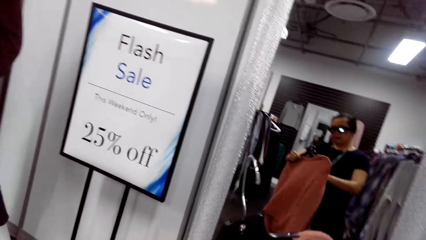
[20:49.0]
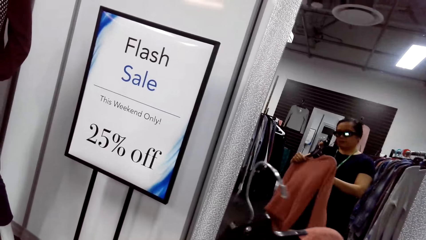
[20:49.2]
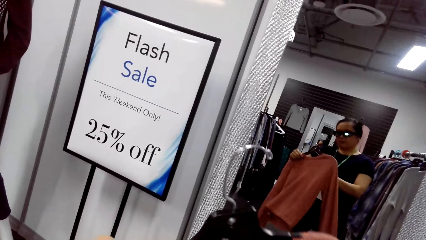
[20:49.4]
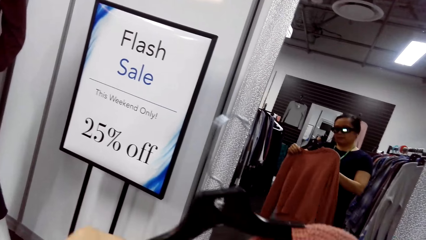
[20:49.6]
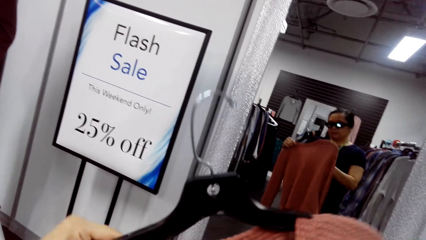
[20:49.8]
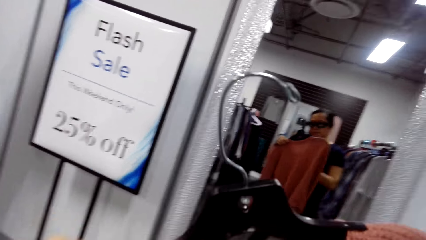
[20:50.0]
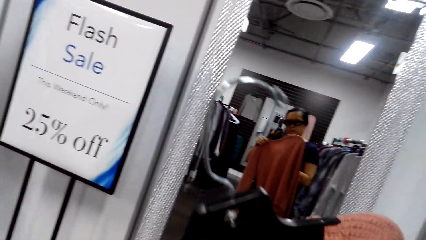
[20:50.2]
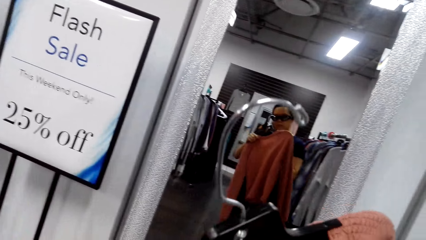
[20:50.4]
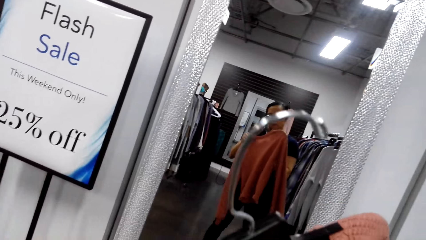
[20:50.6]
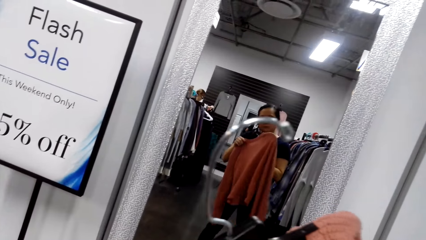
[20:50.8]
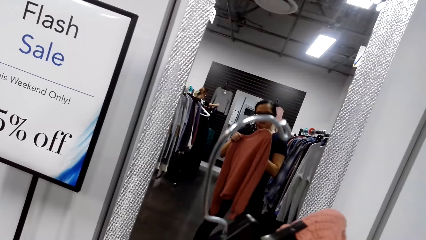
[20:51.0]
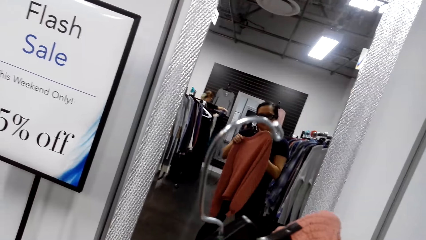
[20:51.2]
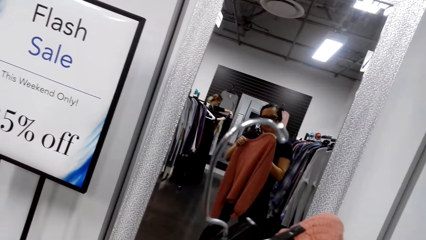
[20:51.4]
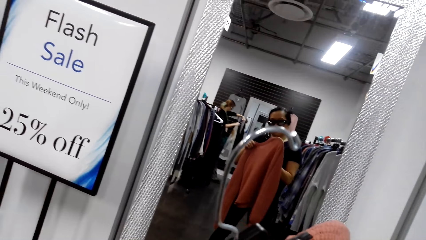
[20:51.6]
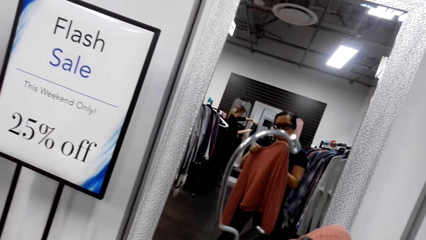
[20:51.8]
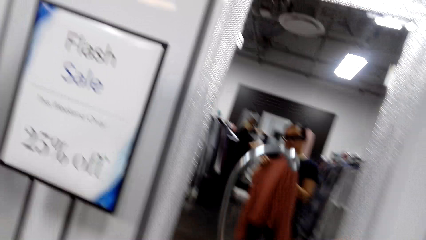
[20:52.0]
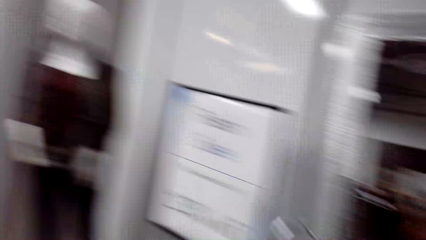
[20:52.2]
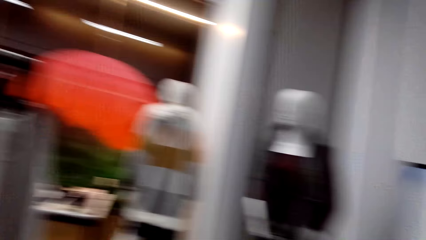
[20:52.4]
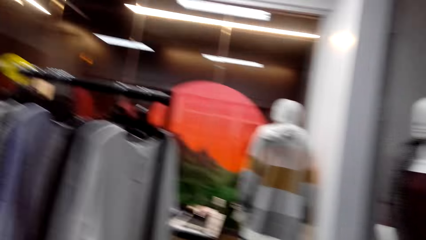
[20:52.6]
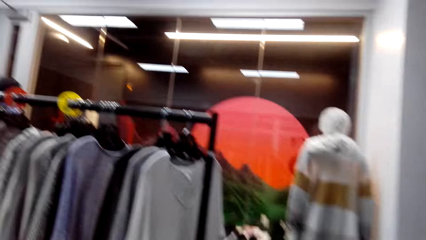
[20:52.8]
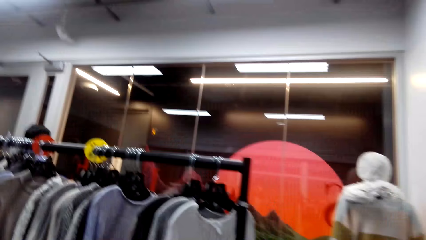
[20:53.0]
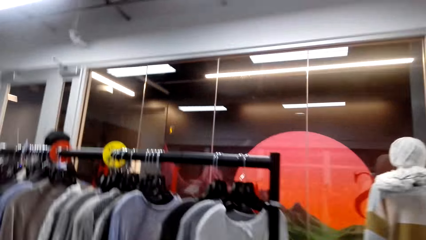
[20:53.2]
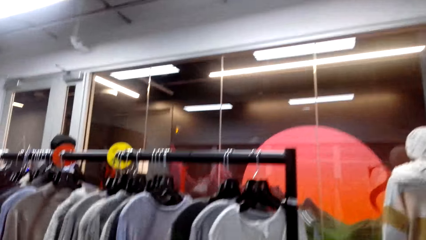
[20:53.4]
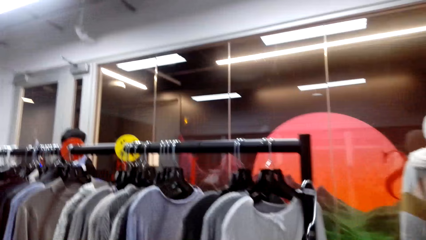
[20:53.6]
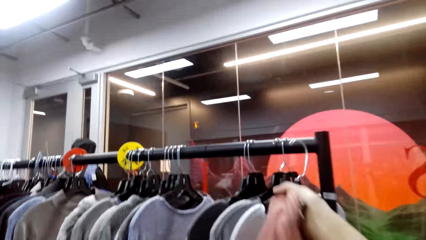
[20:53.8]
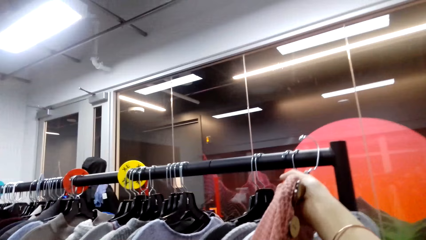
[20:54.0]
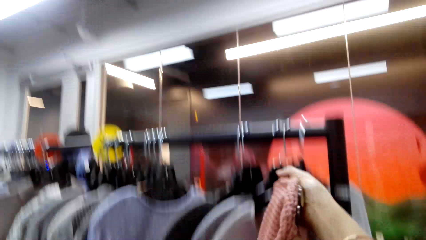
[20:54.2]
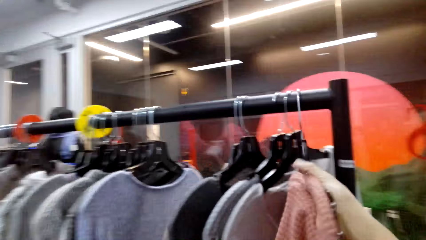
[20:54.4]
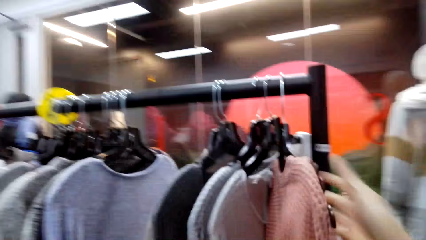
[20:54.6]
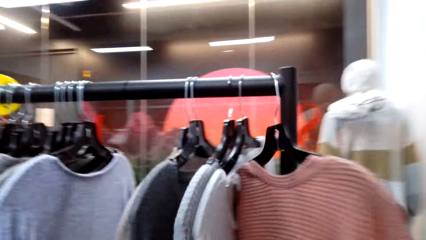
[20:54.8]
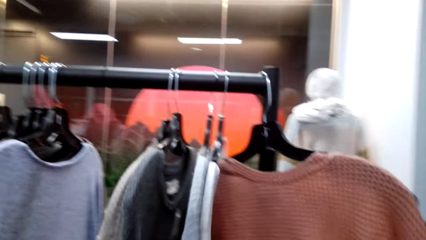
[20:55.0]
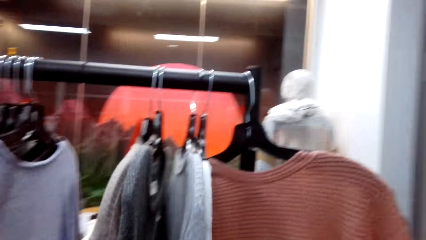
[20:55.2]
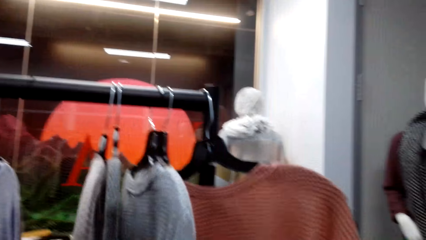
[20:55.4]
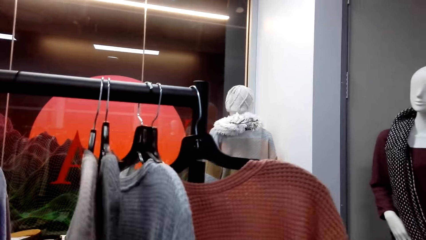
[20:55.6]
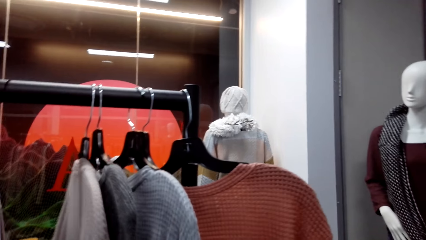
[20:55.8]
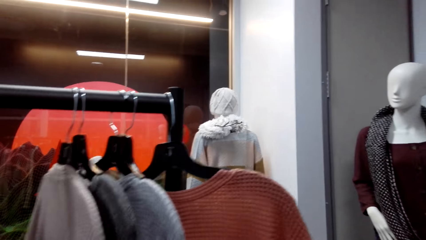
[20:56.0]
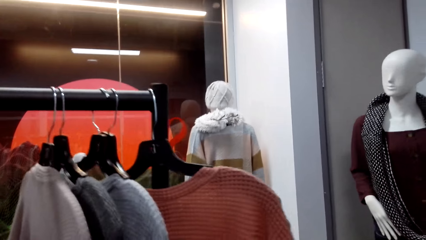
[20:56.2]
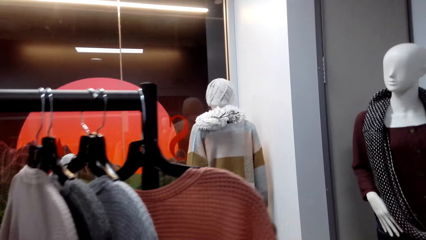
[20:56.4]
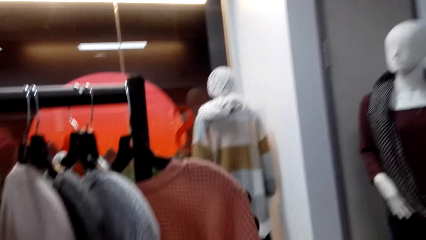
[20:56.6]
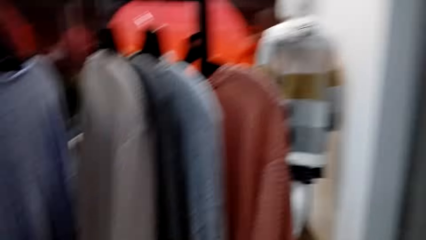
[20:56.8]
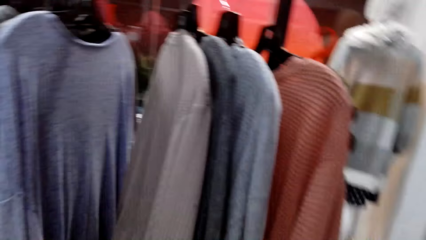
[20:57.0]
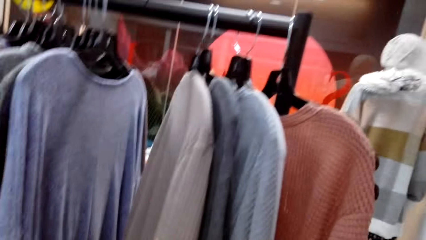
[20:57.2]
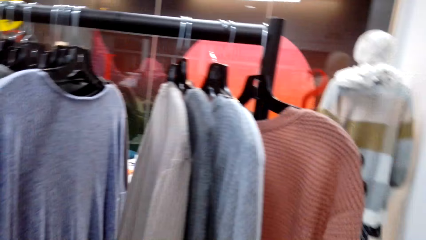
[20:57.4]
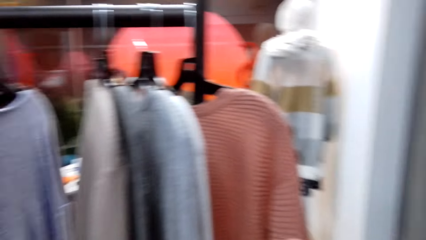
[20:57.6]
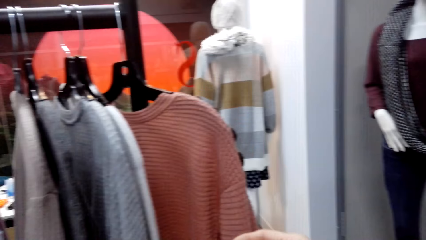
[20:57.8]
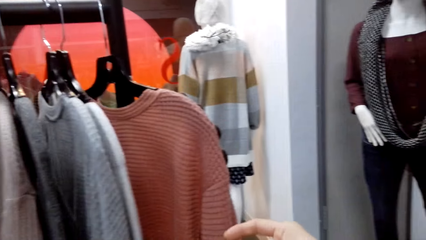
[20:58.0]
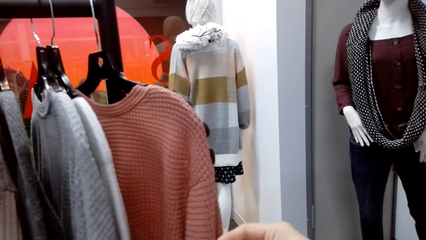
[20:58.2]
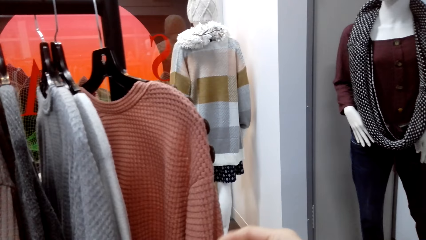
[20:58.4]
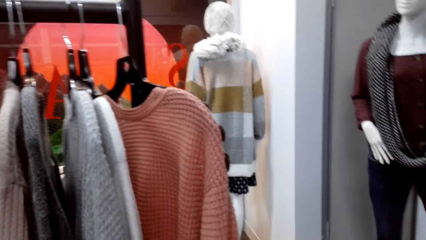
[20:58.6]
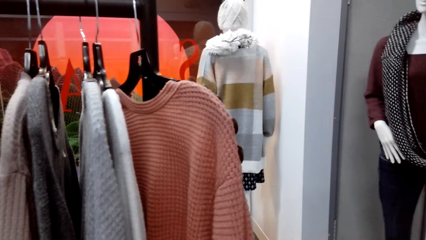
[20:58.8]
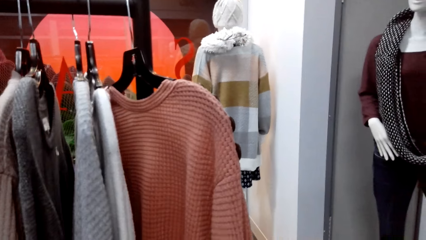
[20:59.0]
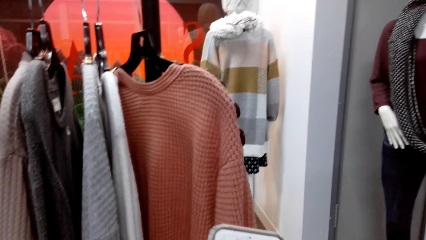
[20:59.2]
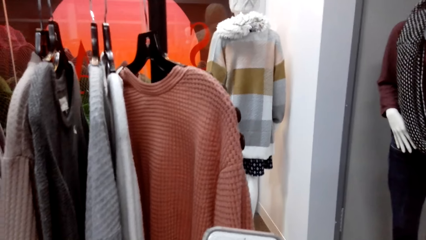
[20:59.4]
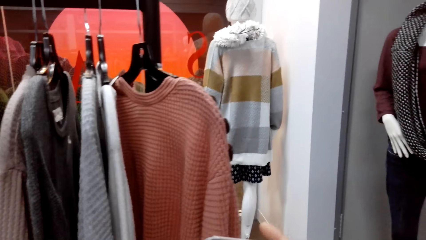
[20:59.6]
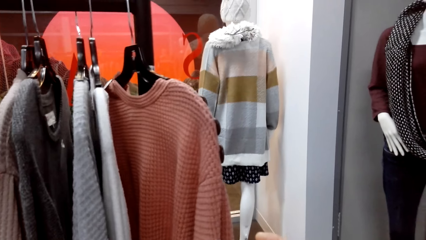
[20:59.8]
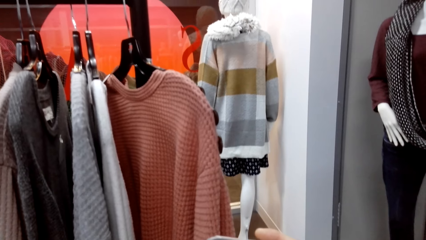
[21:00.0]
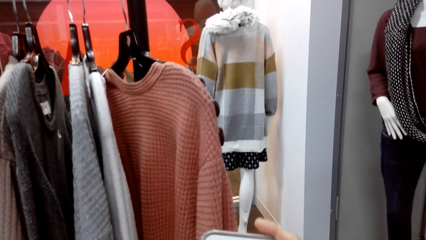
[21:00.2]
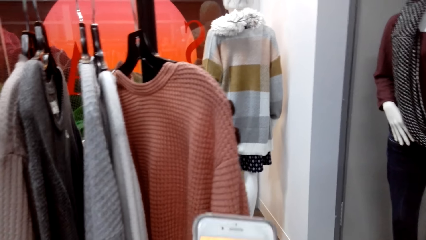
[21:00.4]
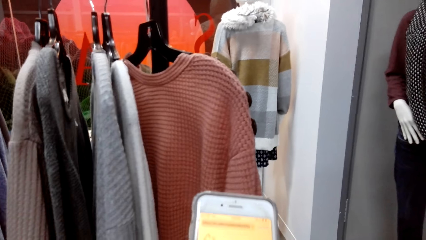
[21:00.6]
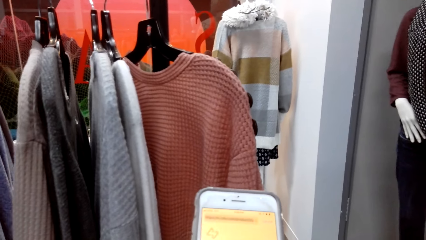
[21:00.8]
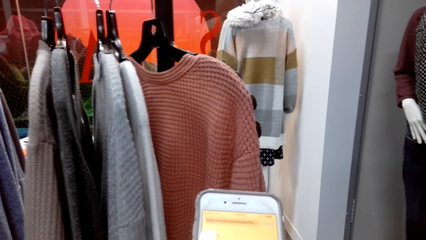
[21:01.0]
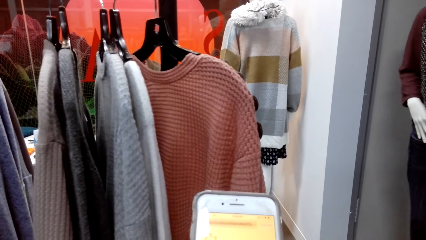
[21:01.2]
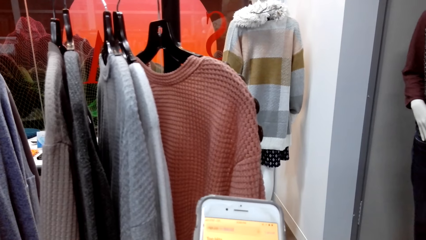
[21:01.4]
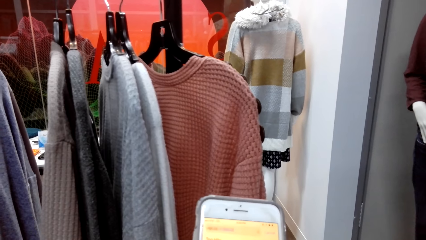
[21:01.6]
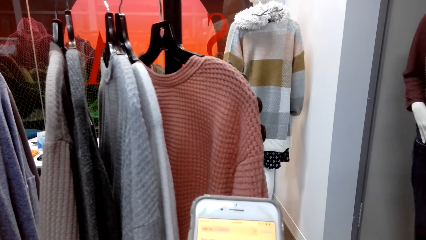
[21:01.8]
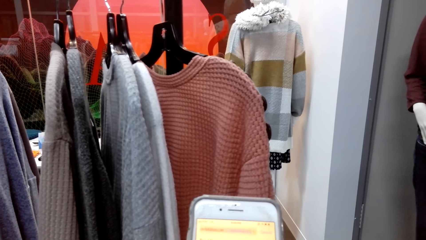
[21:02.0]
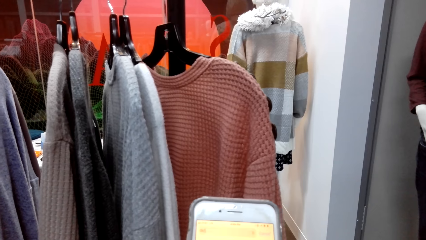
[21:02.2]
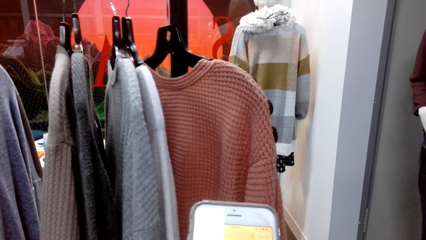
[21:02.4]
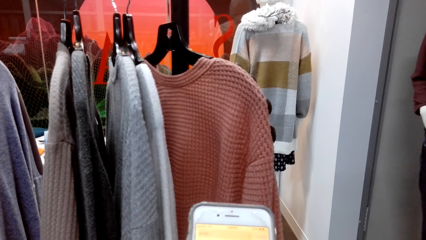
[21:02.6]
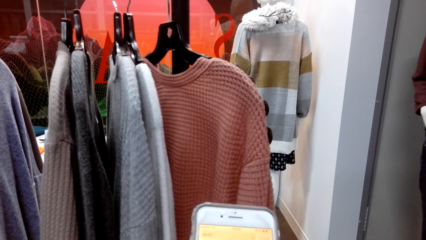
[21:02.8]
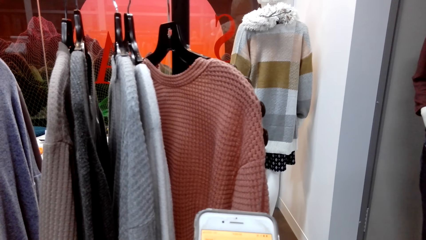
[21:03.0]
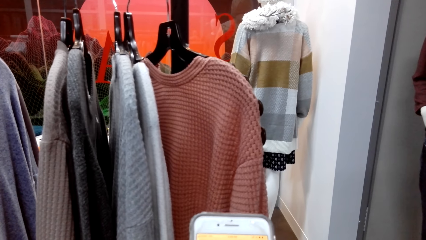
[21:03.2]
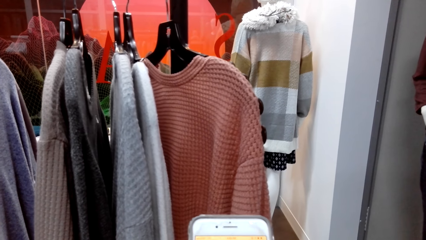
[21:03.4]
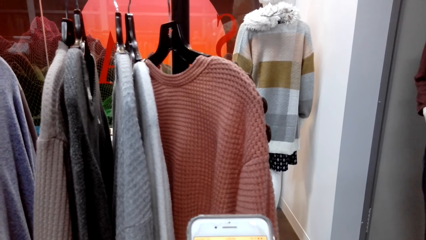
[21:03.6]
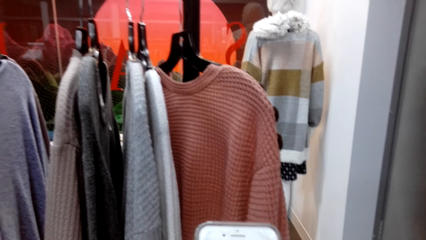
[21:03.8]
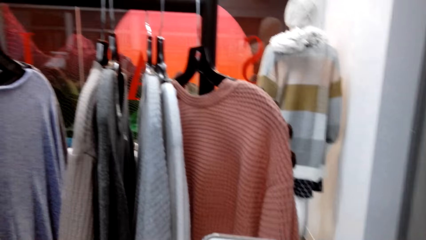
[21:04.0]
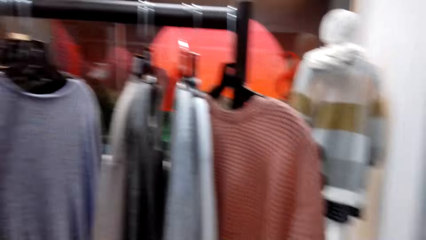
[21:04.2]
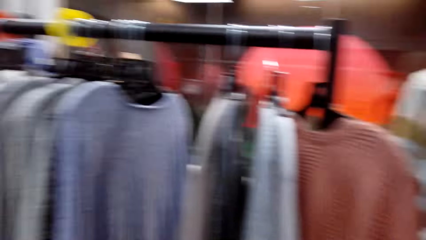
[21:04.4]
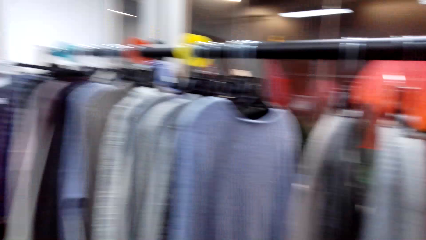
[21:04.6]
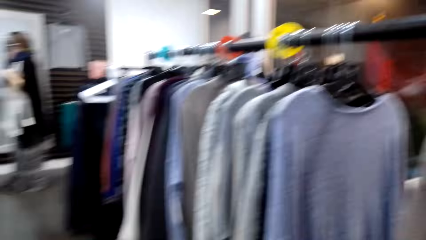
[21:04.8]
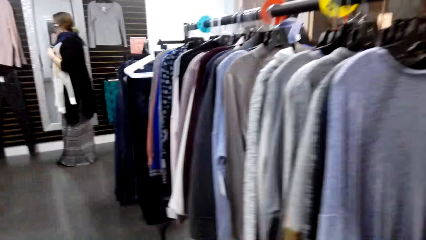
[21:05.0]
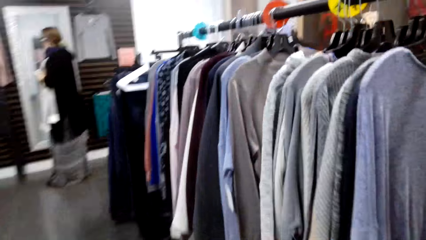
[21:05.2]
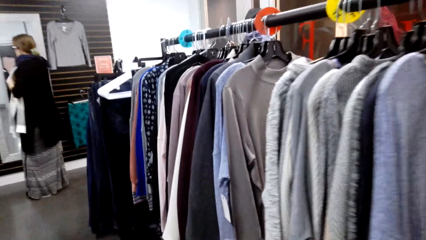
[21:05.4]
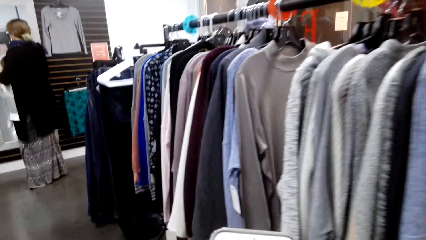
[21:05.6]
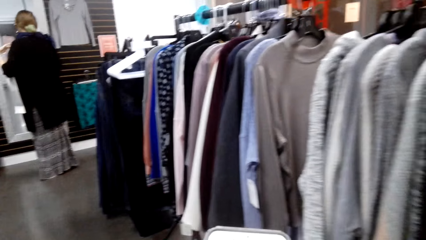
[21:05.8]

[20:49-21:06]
The camera wearer returns the cloth hanger on the clothes hanger stand. A man talks. The camera wearer scrolls on her phone.
